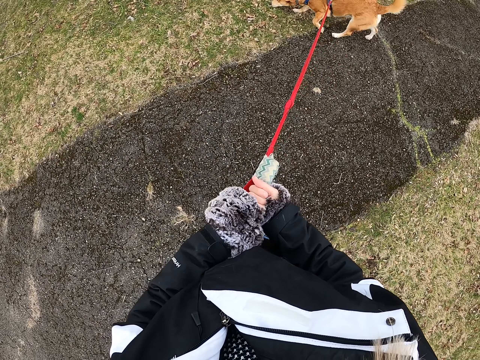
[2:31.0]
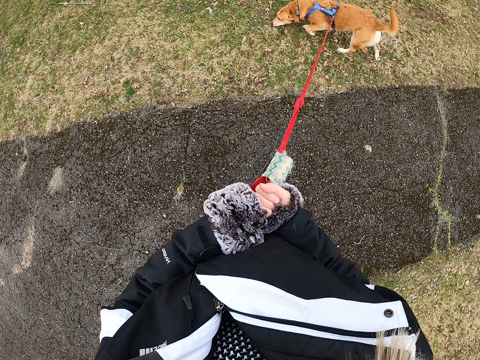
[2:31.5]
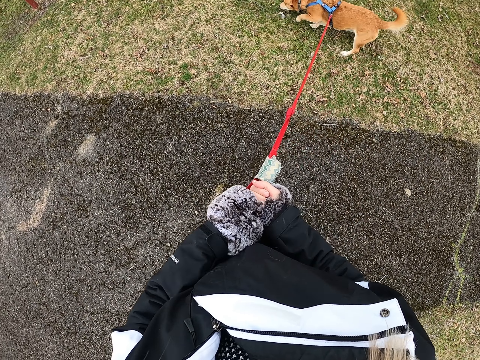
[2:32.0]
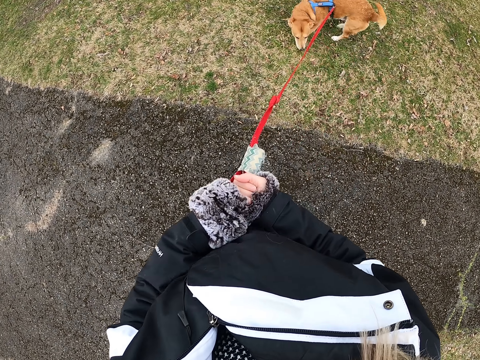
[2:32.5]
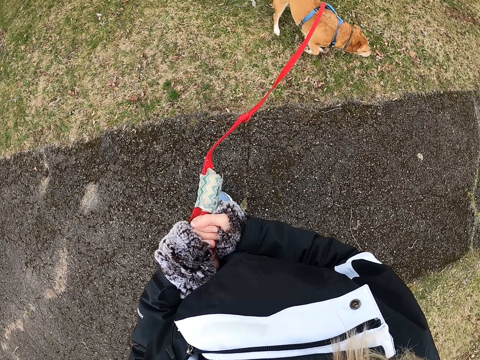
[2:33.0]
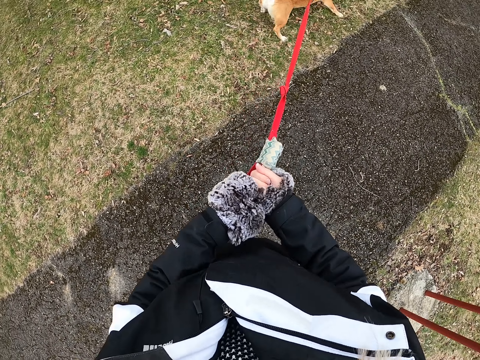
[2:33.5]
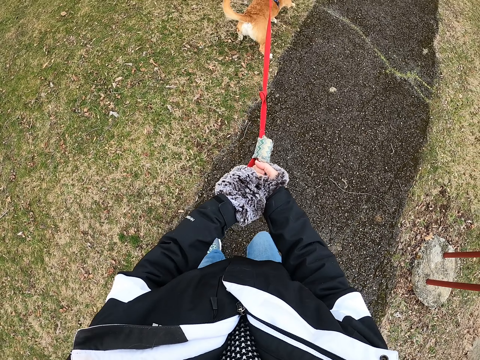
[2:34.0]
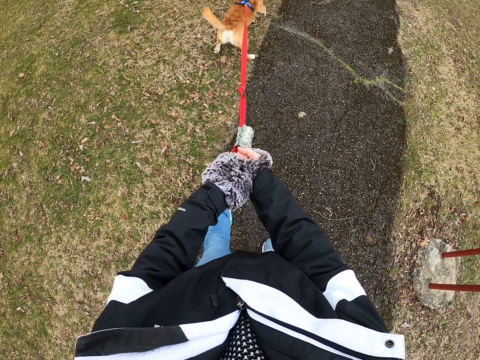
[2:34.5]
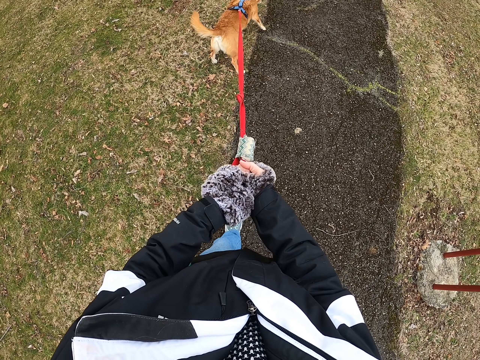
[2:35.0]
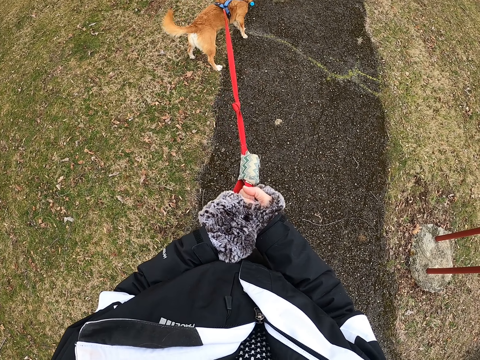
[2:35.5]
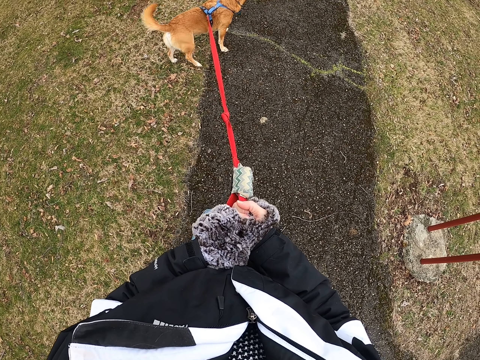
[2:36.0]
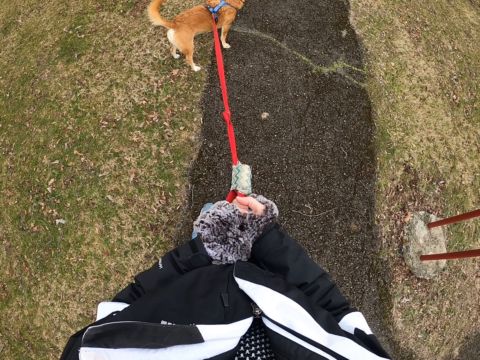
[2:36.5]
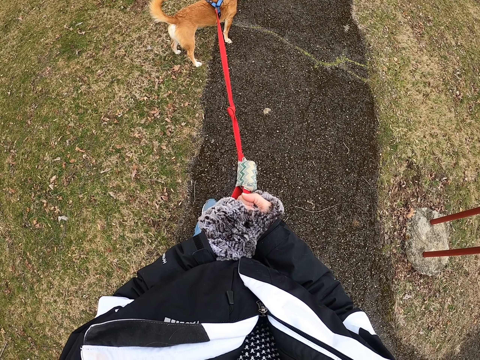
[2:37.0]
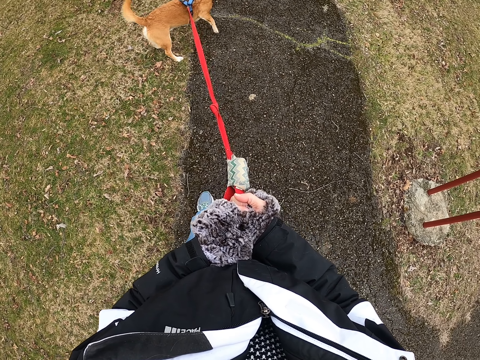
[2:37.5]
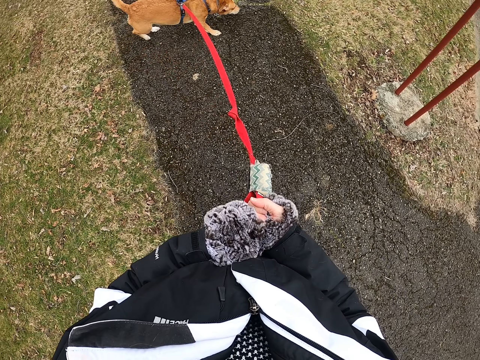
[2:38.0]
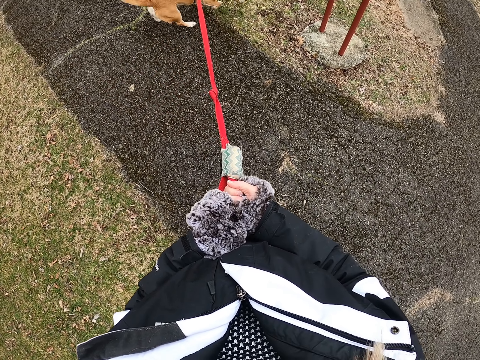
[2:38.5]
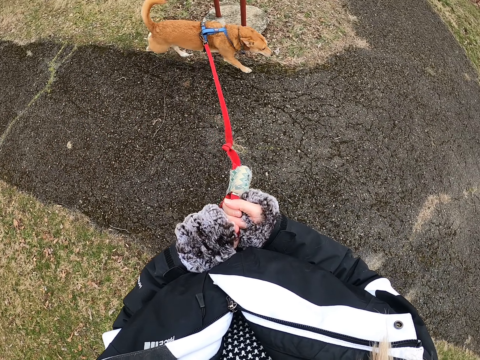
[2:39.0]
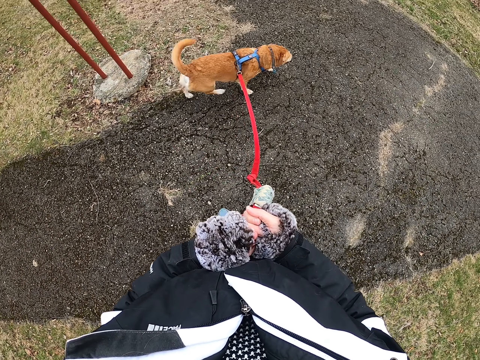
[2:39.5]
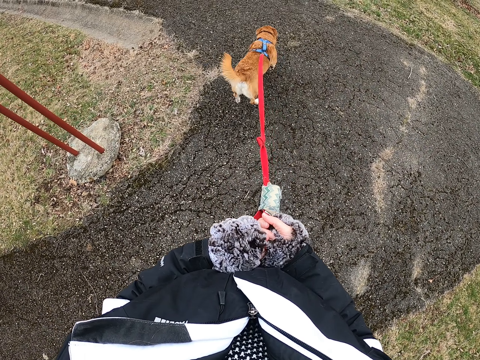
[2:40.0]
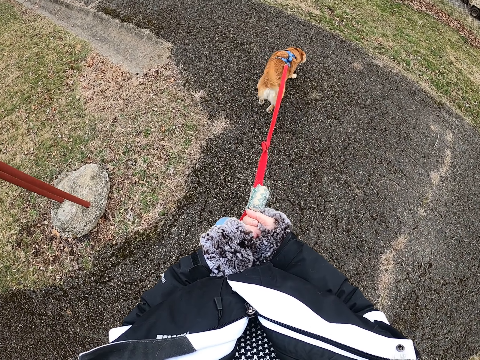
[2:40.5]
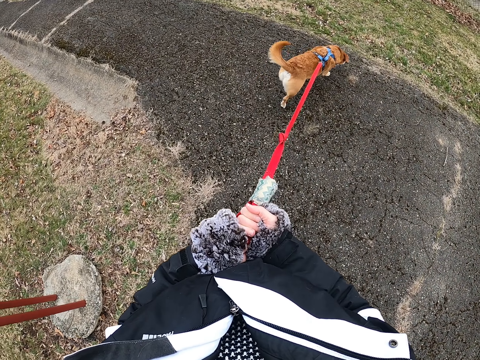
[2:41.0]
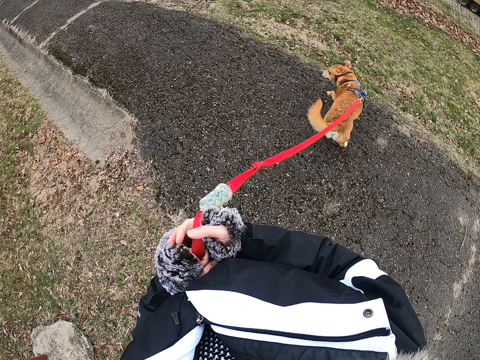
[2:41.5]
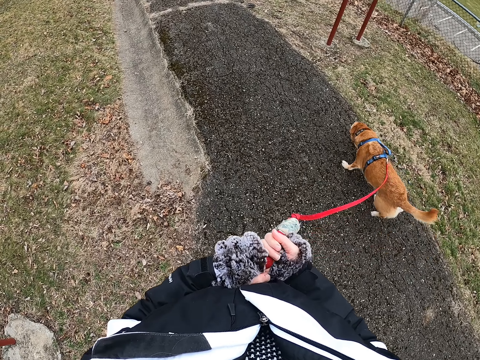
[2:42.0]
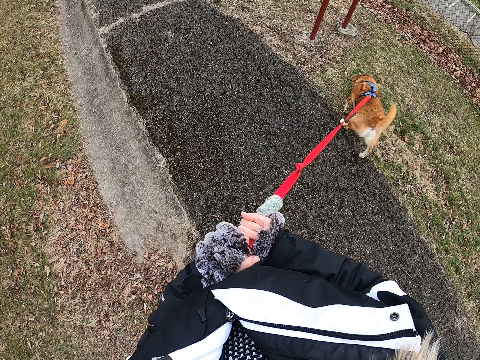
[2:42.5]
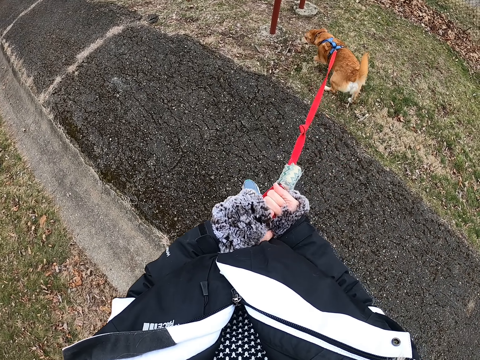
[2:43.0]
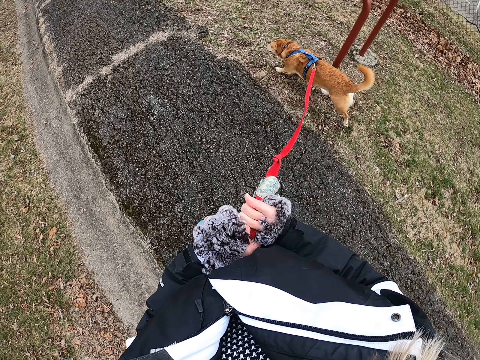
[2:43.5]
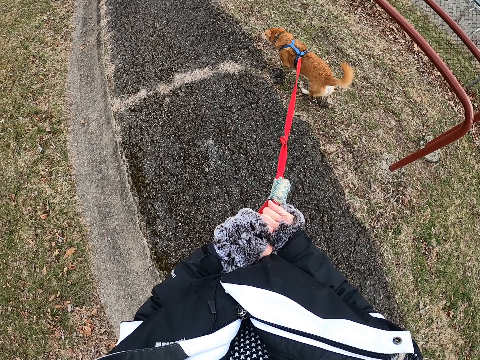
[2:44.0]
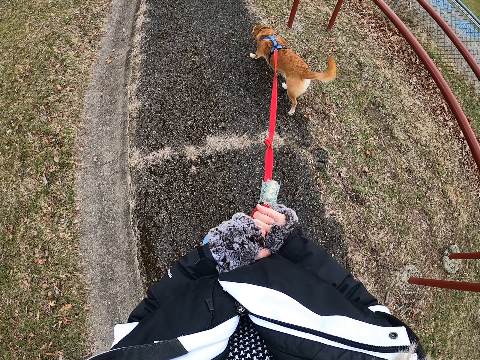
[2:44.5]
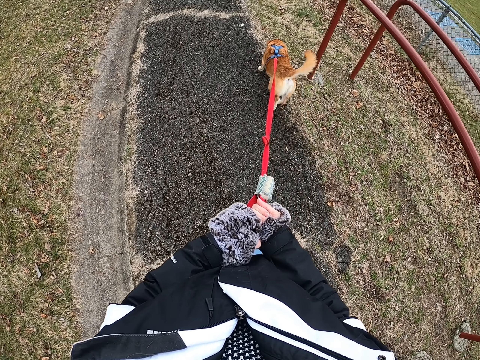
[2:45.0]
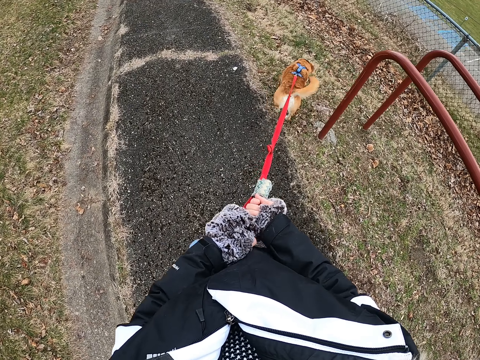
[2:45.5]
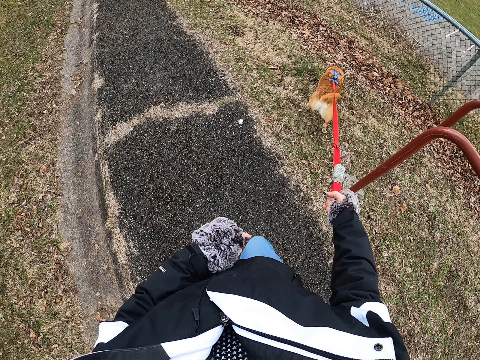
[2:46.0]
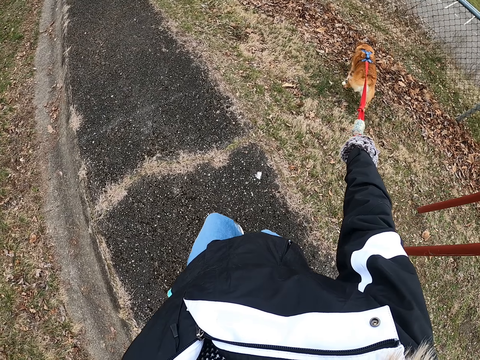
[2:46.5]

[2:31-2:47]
The camera wearer stops and pulls the dog leash. They walk. They walk again. They pull the dog leash. They stop and pull the dog leash. They walk on the road with the dog.

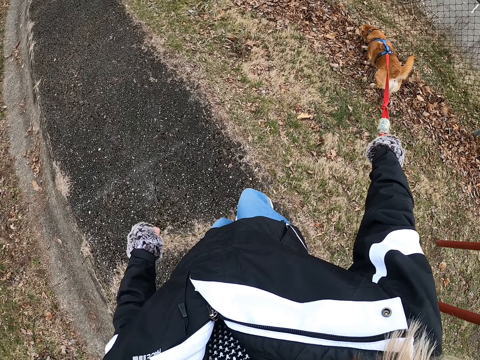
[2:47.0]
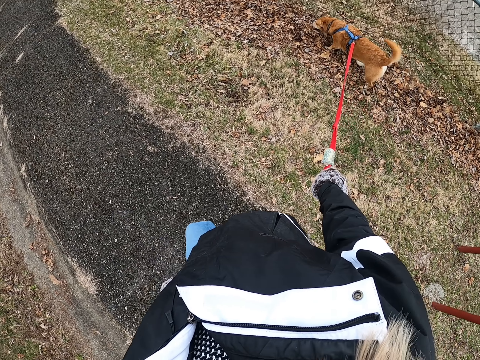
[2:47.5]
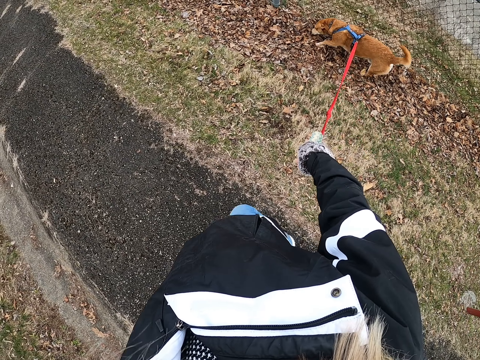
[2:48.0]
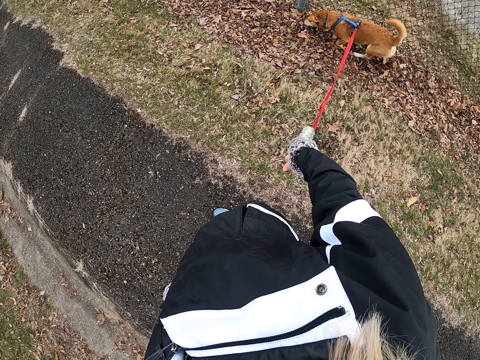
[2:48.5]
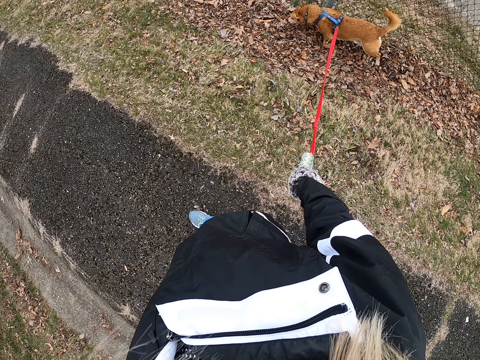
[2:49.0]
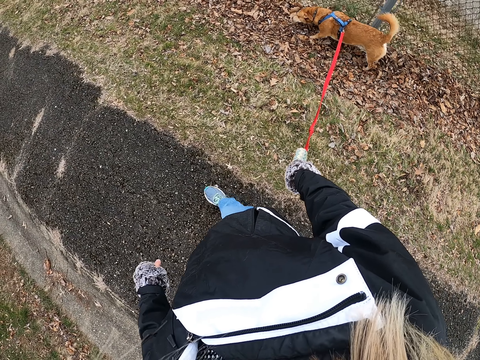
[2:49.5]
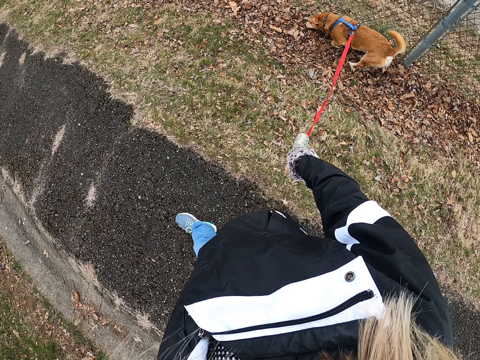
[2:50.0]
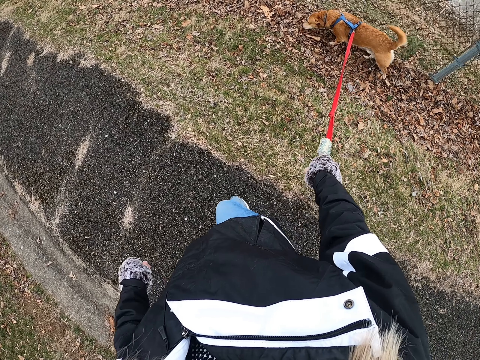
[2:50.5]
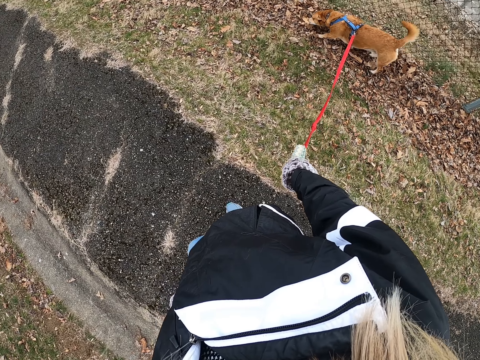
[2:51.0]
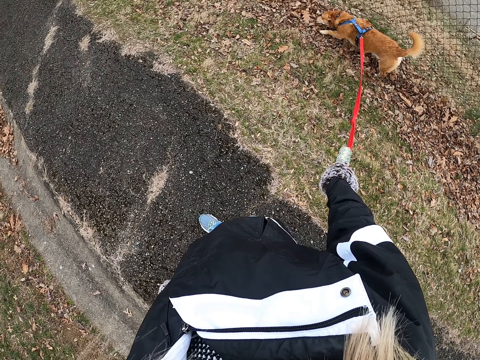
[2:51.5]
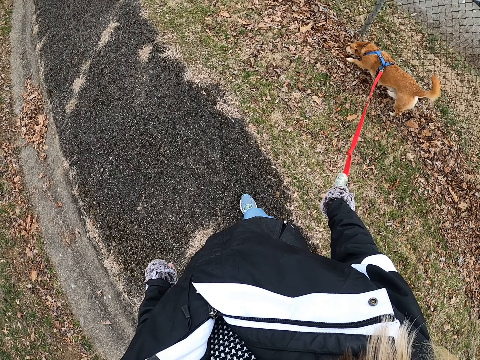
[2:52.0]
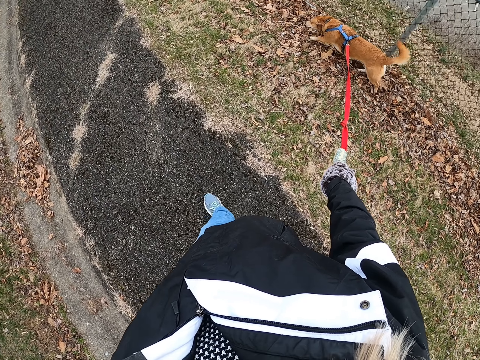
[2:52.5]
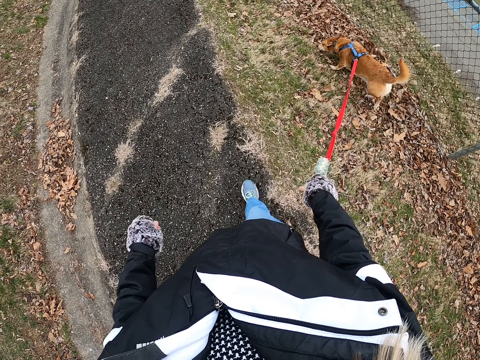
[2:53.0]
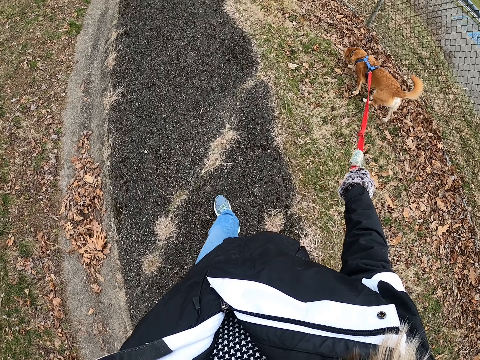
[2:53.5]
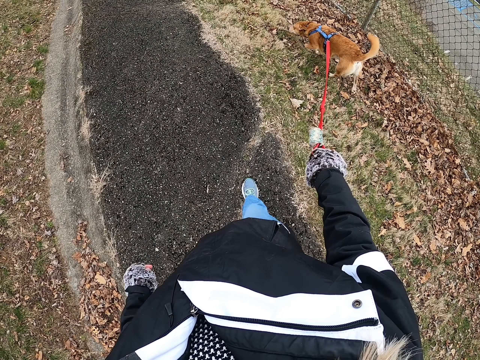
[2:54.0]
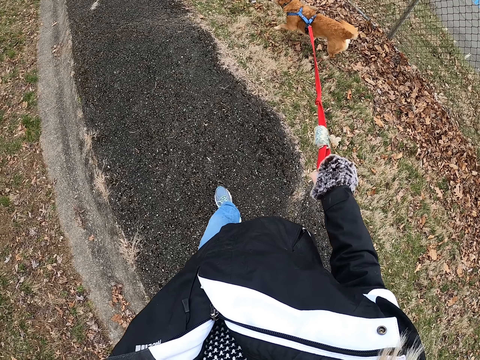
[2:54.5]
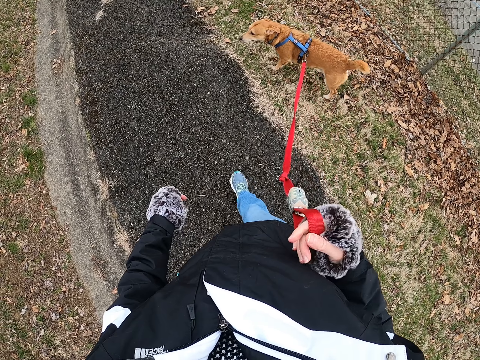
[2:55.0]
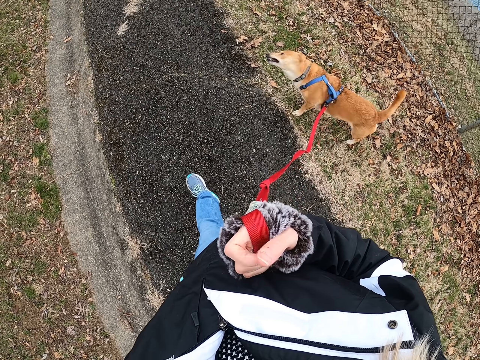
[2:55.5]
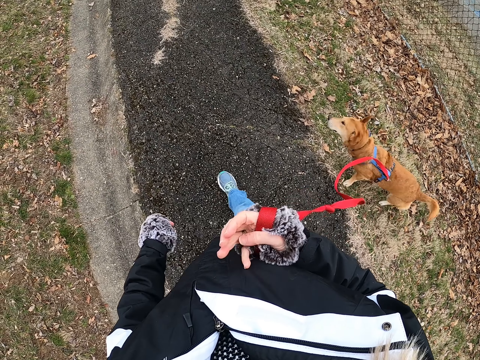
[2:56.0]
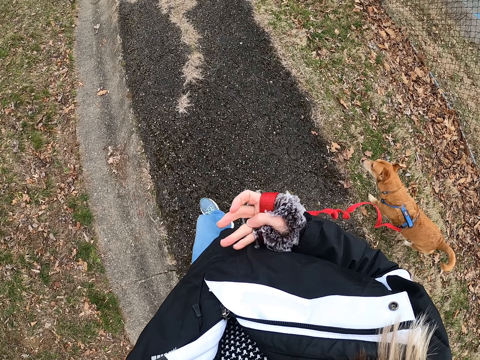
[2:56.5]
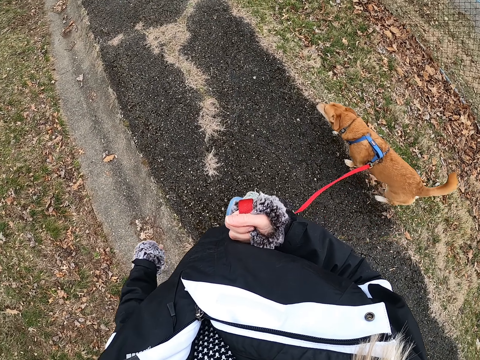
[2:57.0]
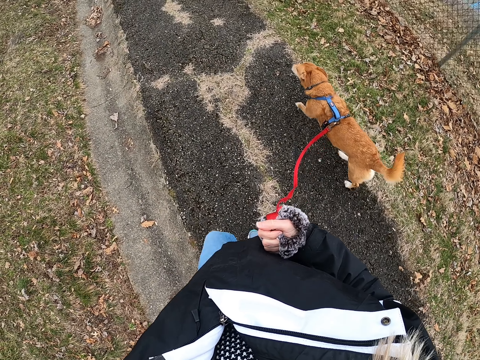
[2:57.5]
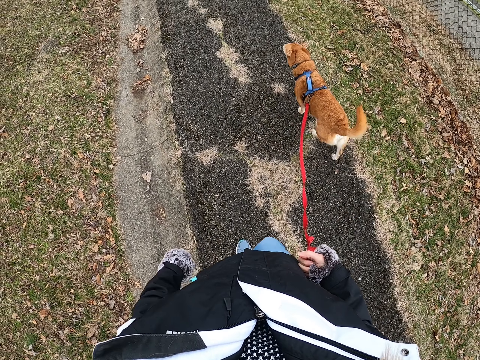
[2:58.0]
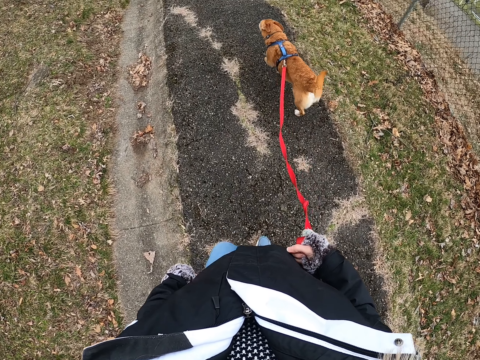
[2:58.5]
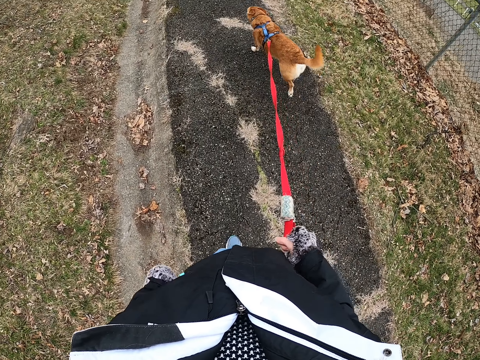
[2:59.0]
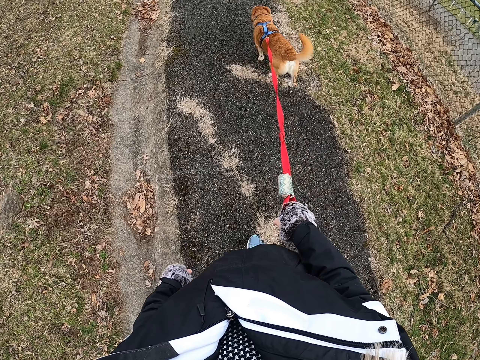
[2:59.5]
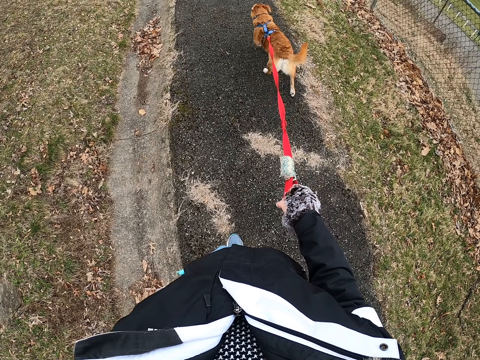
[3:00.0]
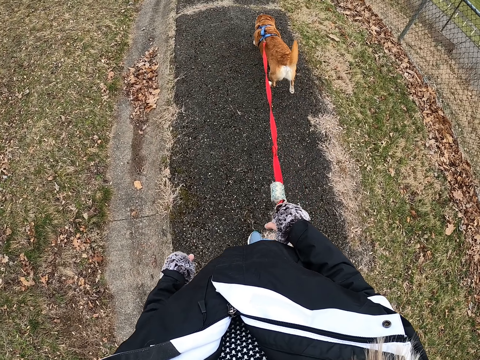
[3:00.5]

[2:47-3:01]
The camera wearer pulls the dog in the leash. They look at the dog and lift the dog leash. They walk on the road with the dog.
